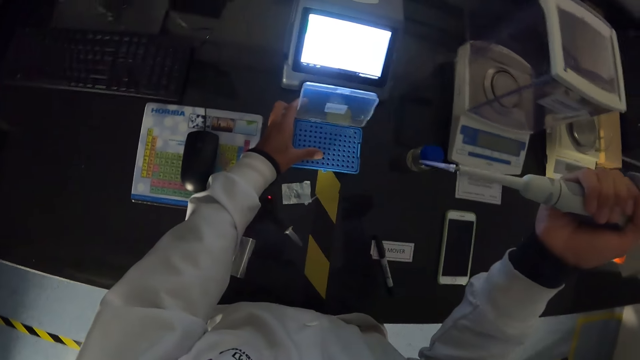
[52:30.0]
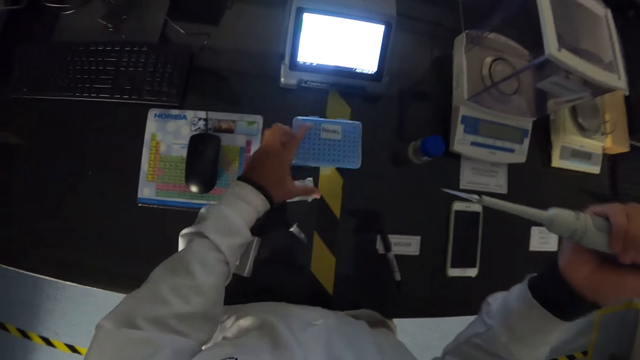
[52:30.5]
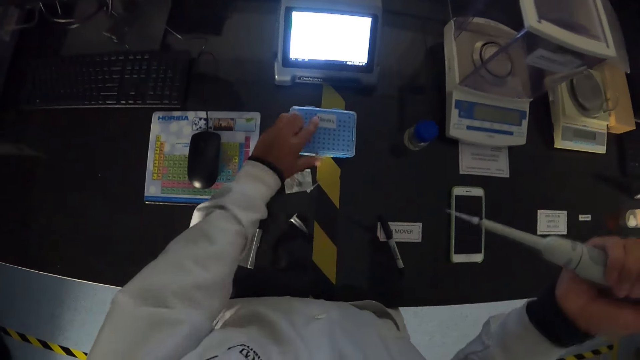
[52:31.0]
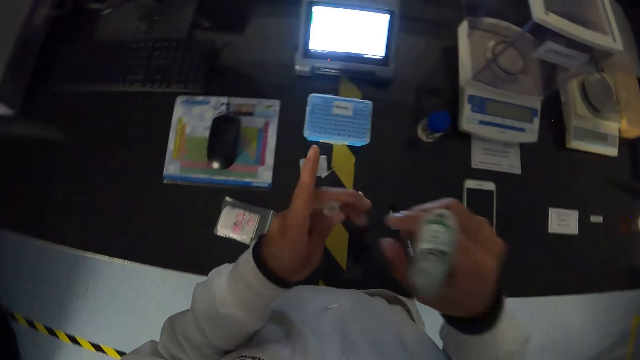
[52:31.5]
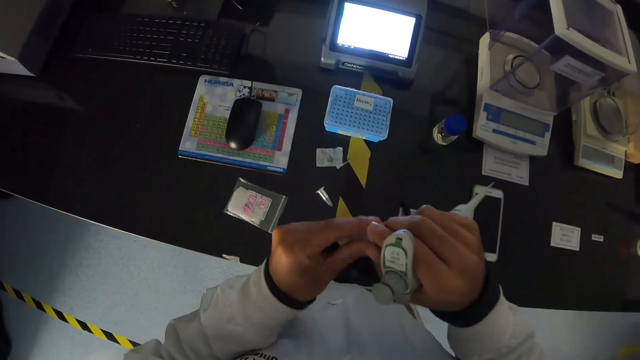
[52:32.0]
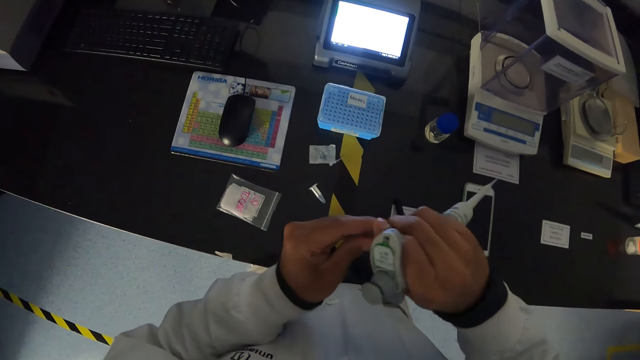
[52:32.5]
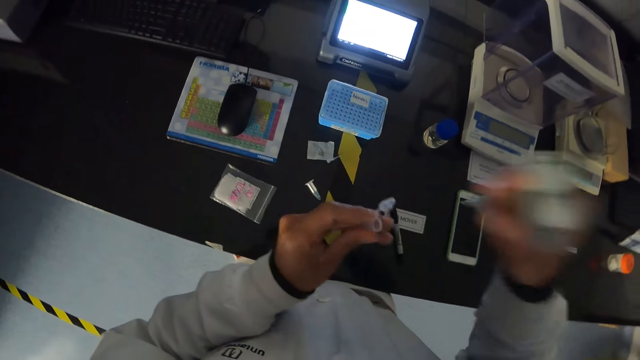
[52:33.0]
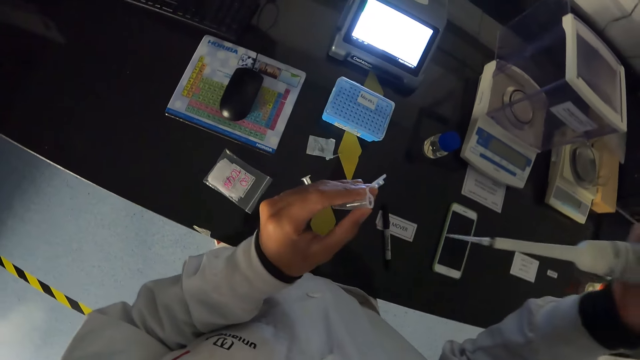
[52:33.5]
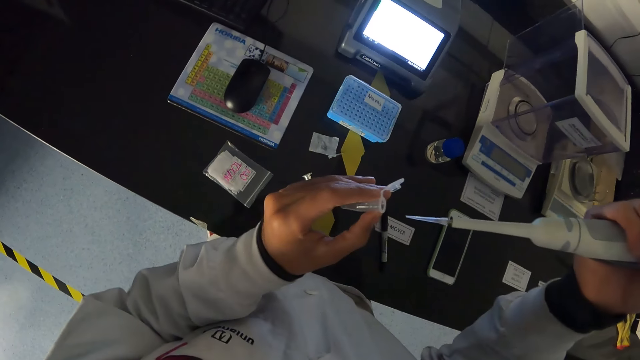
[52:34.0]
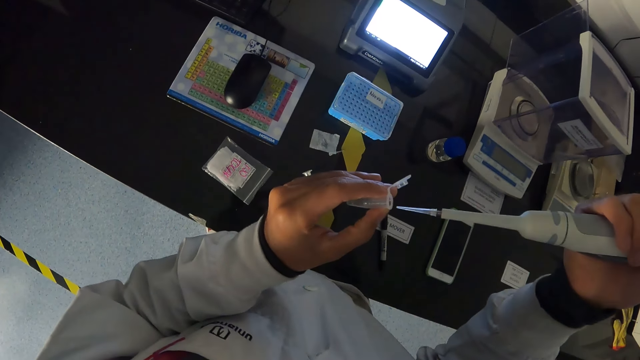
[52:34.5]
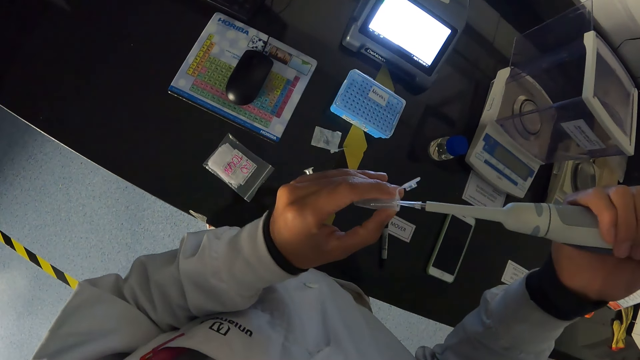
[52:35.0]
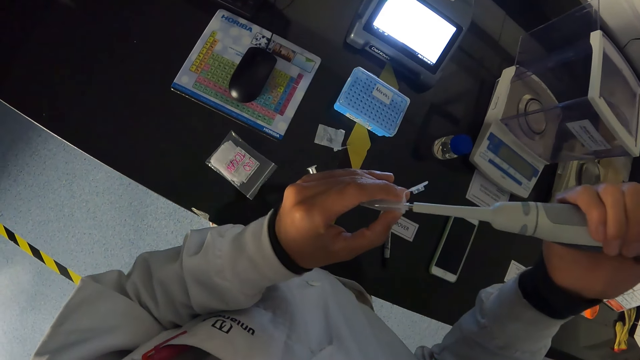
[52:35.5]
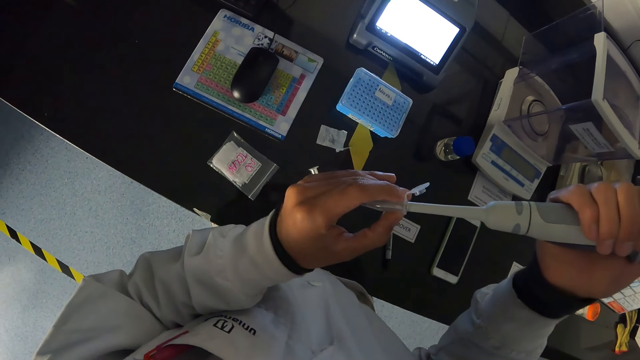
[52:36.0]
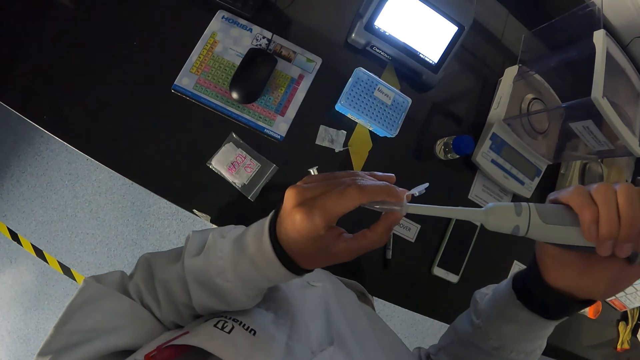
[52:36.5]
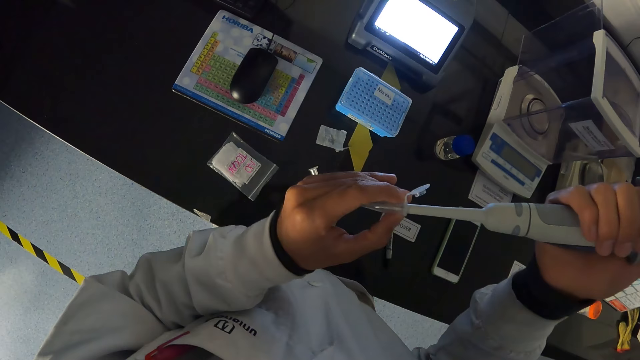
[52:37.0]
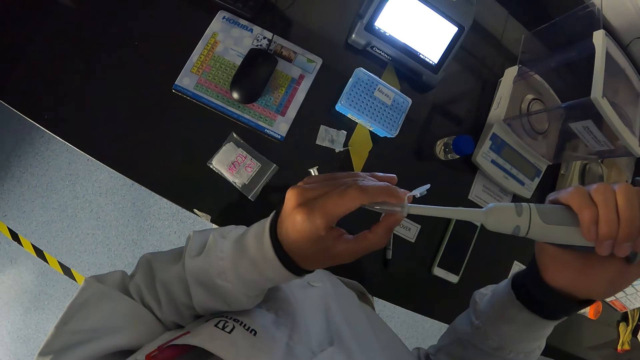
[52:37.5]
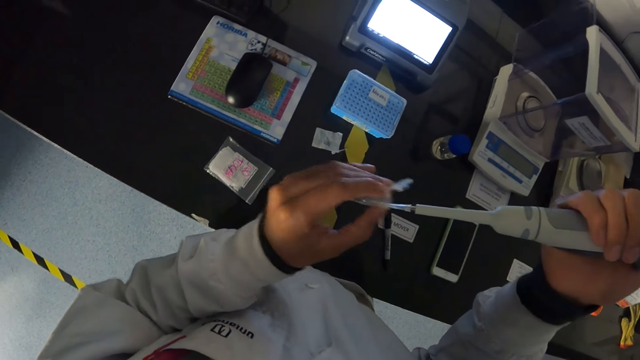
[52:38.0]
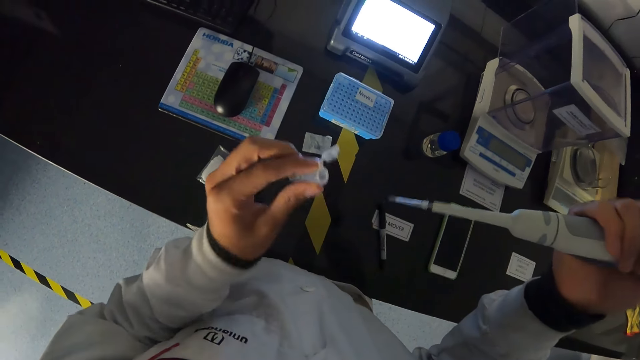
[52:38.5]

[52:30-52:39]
The camera wearer closes the microcentrifuge tube box with his left hand. He opens the microcentrifuge tube with his hands. He touches the beaker. He puts the pipette in the microcentrifuge tube with his right hand. He siphons the specimen from the beaker with the pipette.

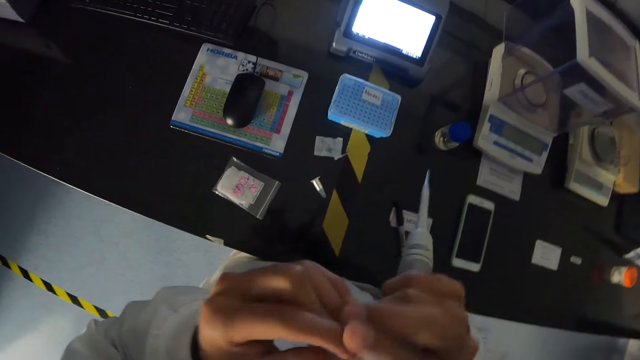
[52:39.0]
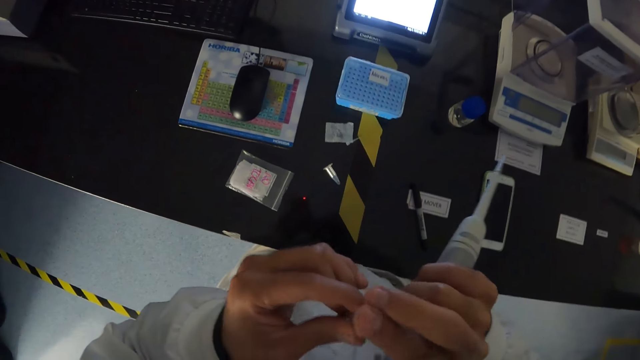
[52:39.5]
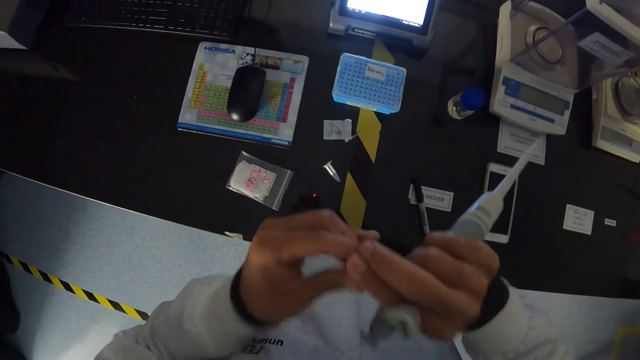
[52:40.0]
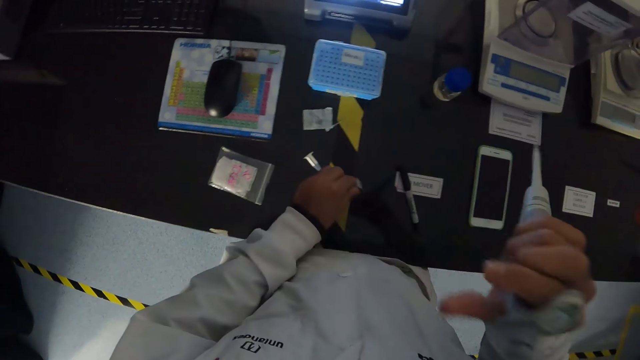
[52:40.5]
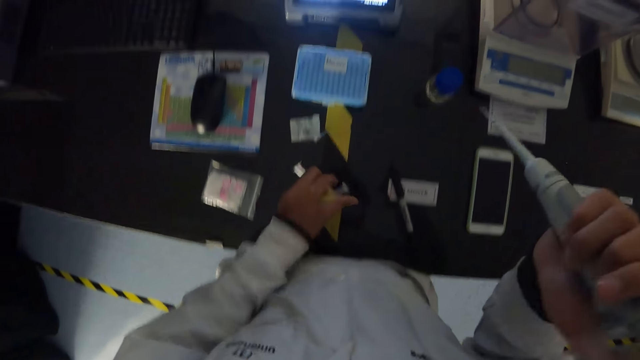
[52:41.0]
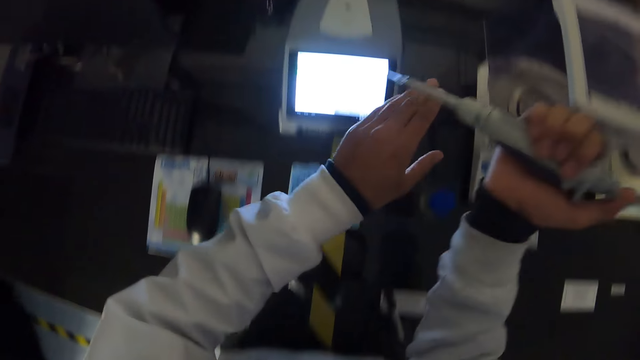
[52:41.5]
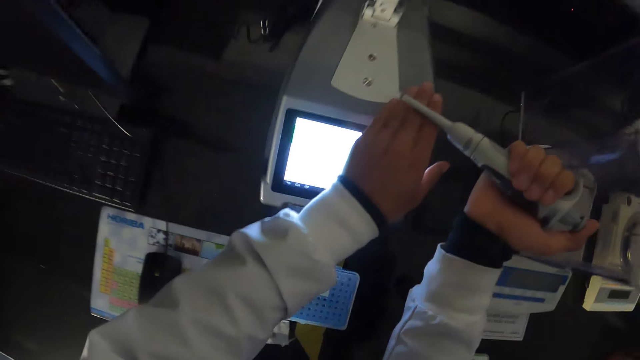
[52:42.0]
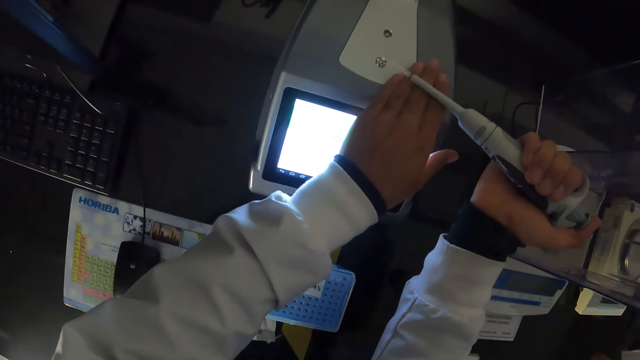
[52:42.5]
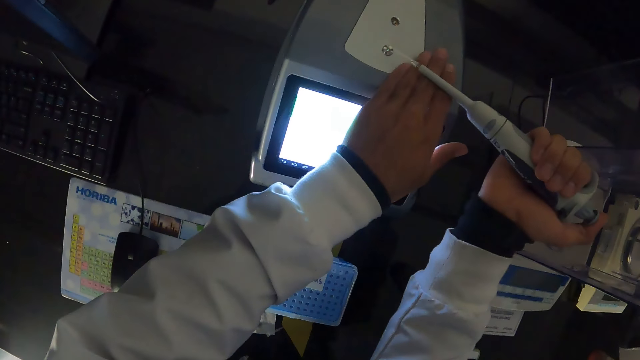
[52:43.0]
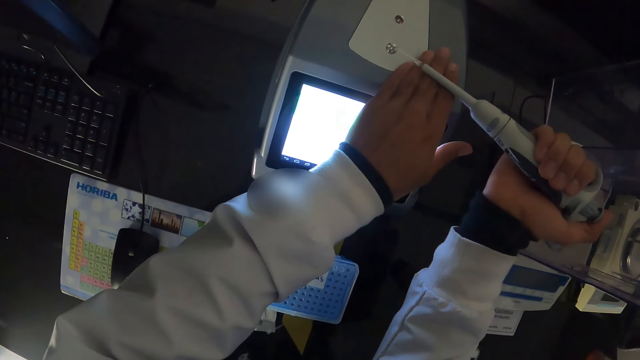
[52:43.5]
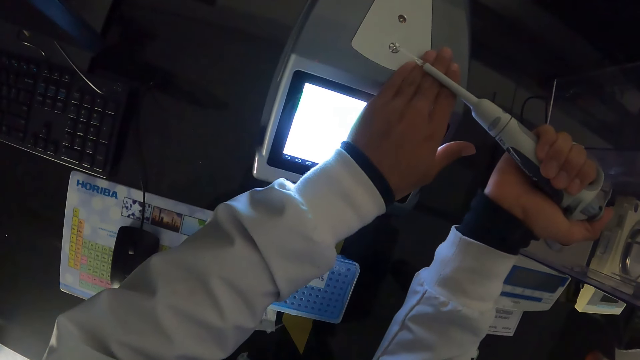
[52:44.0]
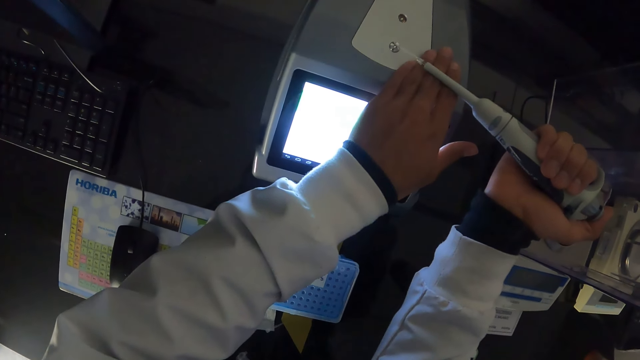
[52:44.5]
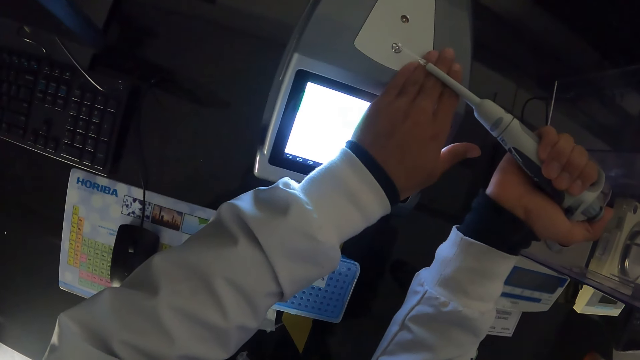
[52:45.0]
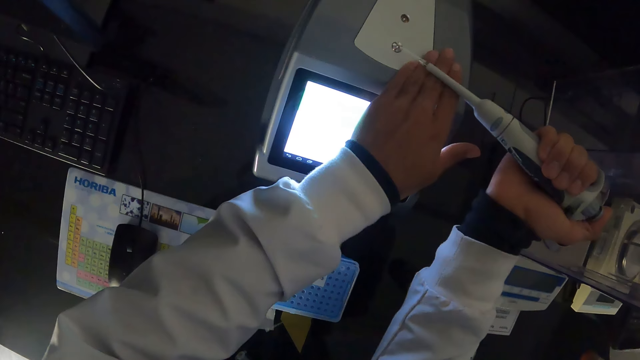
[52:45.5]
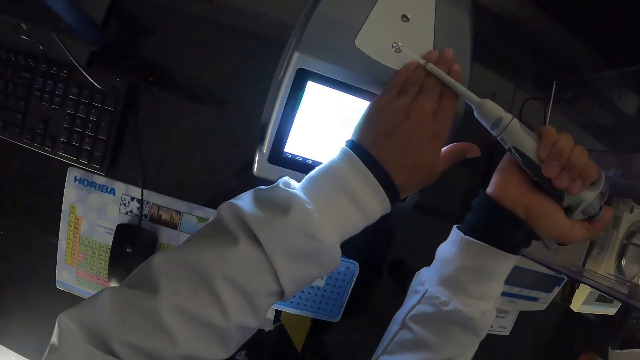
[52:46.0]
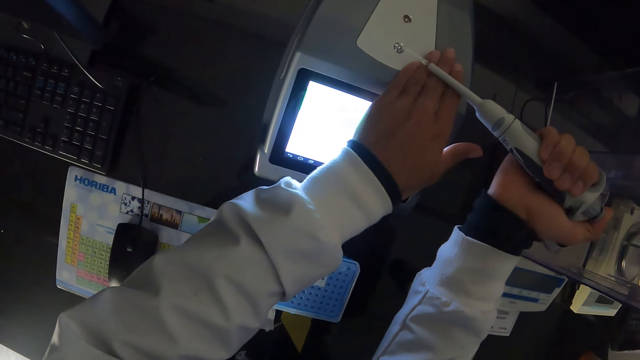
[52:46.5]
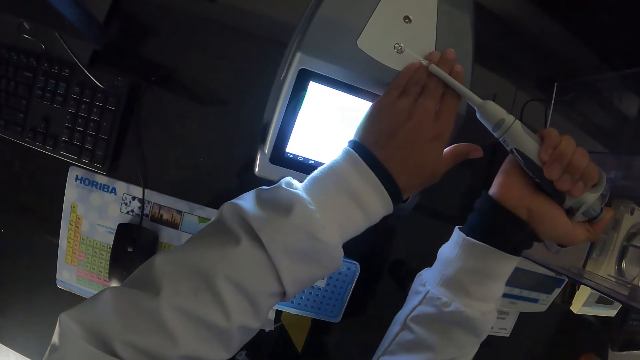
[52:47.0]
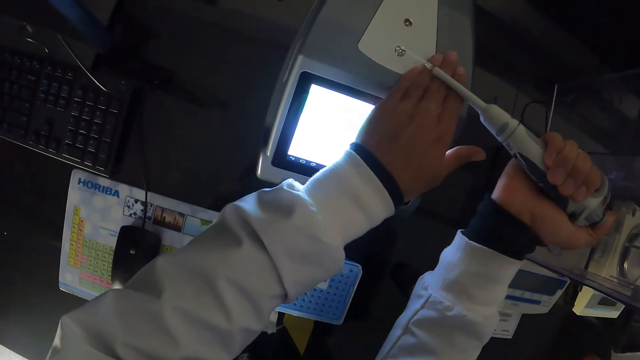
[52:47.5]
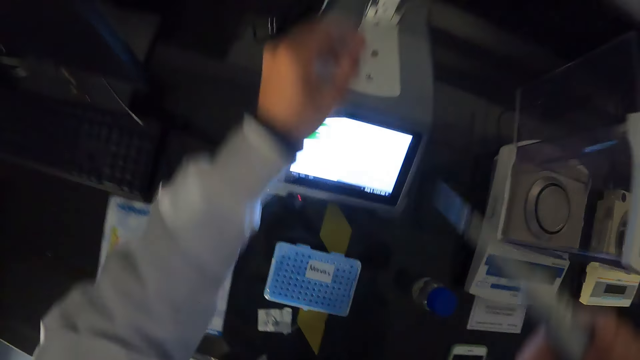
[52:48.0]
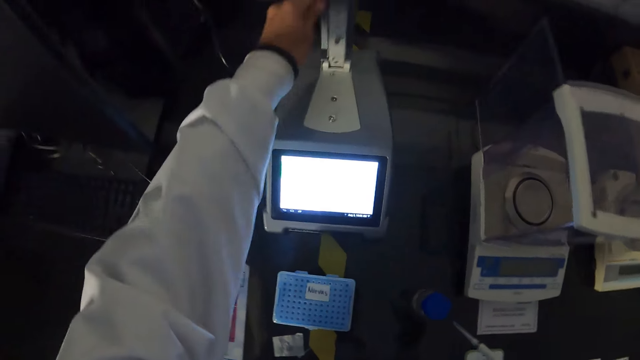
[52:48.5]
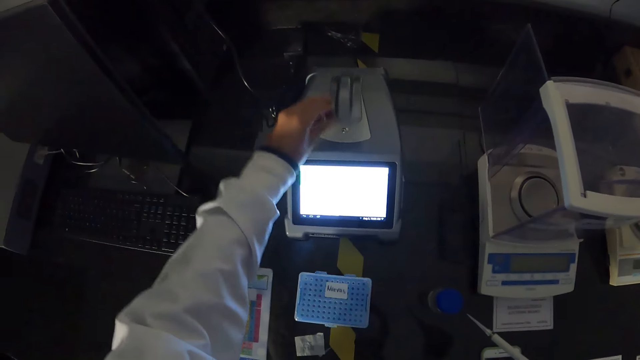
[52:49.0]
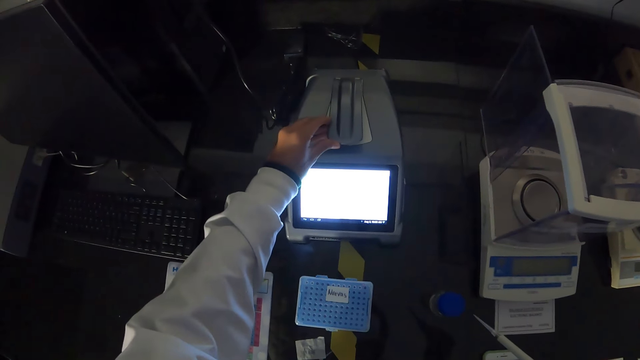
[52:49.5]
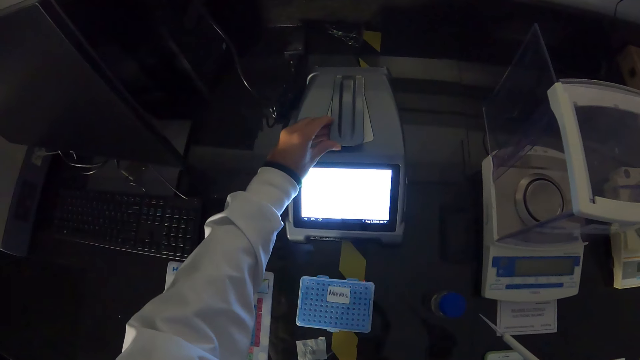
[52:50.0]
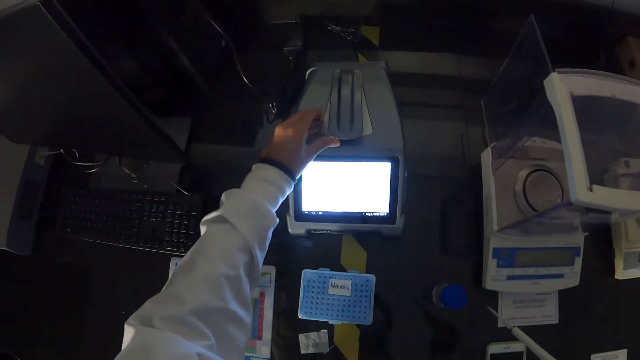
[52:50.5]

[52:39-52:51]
The camera wearer closes the microcentrifuge tube with his right hand. He touches the beaker. He drops the microcentrifuge tube on the table with his left hand. He puts his left hand under the pipette in his right hand on the pipette calibrating system. He puts the specimen on the analytical balance with the pipette. He closes the pipette calibrating system with his left hand. He holds on the analytical balance and touches the analytical balance.
